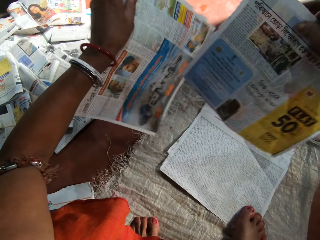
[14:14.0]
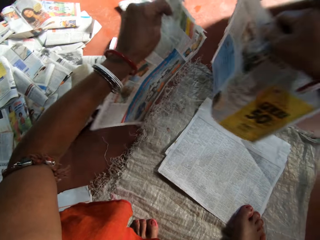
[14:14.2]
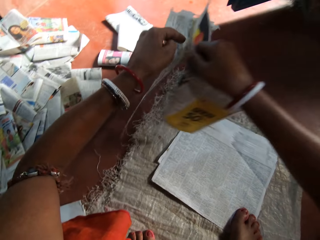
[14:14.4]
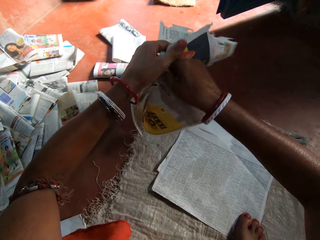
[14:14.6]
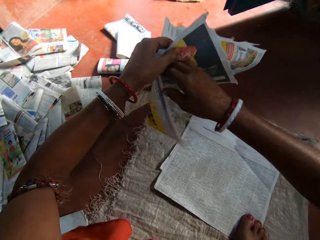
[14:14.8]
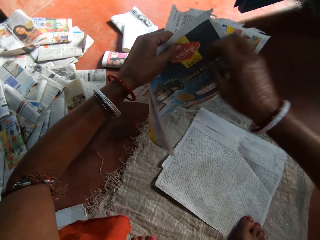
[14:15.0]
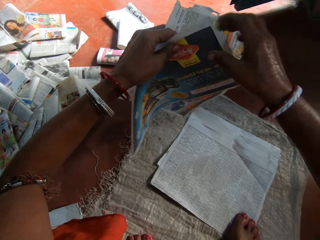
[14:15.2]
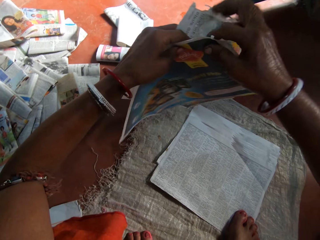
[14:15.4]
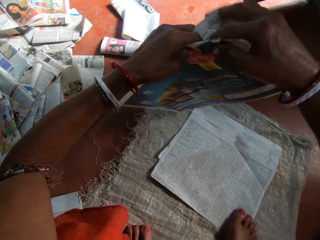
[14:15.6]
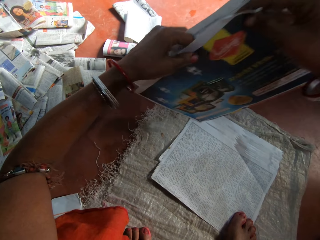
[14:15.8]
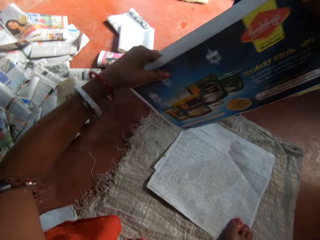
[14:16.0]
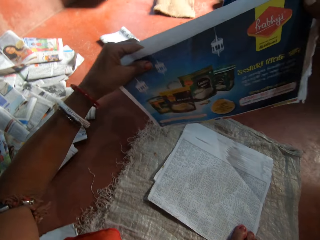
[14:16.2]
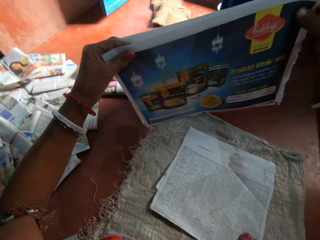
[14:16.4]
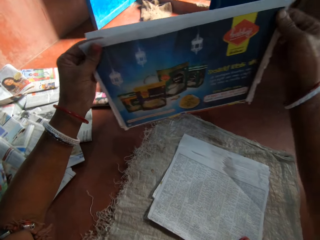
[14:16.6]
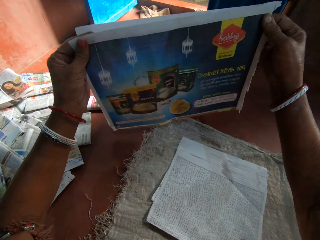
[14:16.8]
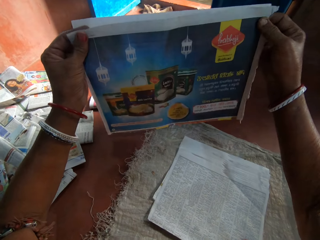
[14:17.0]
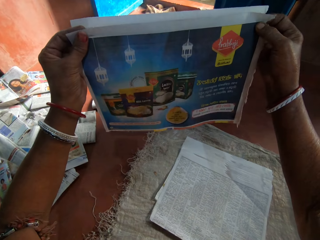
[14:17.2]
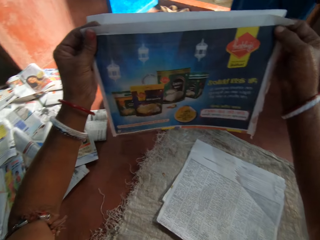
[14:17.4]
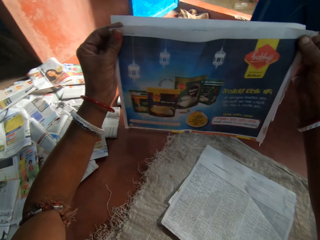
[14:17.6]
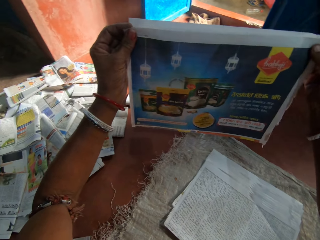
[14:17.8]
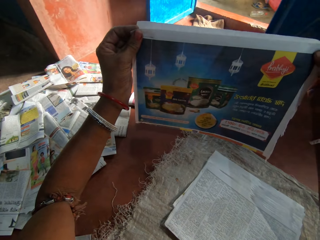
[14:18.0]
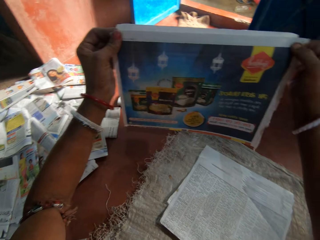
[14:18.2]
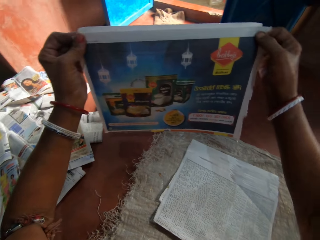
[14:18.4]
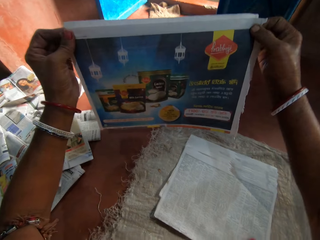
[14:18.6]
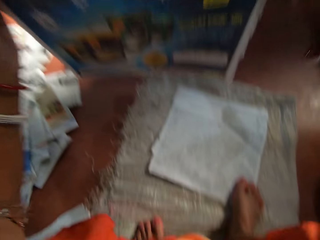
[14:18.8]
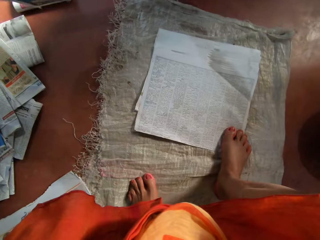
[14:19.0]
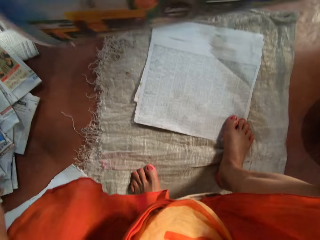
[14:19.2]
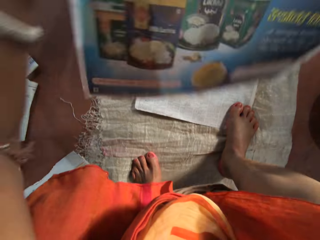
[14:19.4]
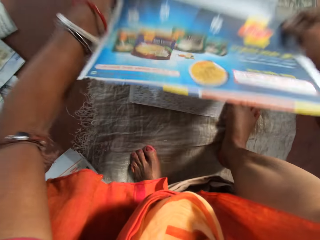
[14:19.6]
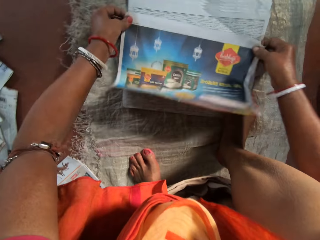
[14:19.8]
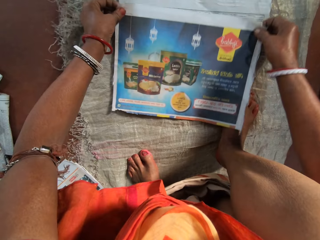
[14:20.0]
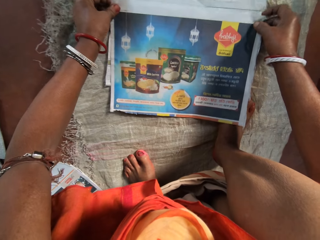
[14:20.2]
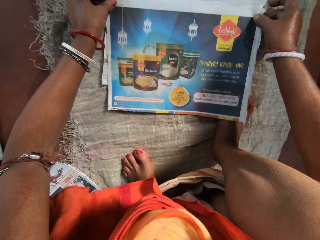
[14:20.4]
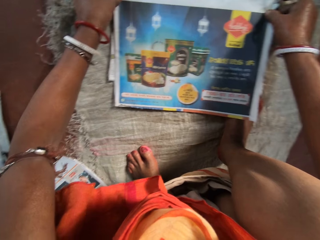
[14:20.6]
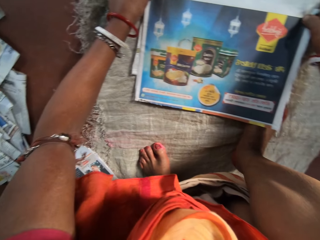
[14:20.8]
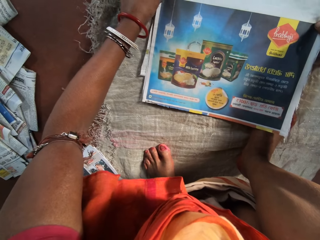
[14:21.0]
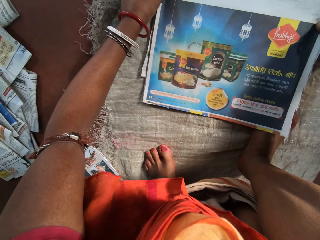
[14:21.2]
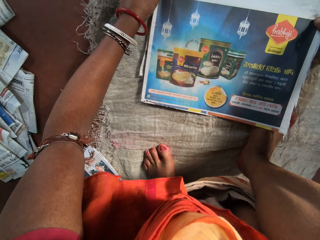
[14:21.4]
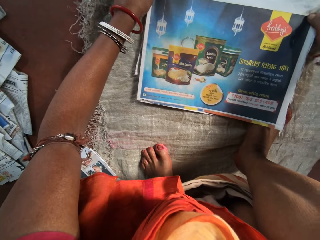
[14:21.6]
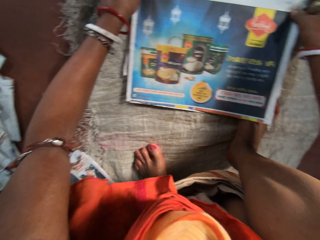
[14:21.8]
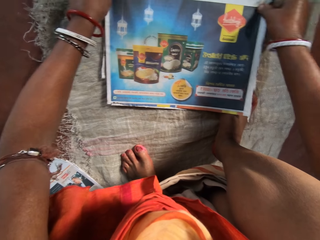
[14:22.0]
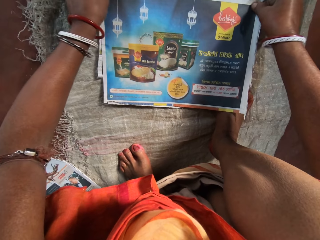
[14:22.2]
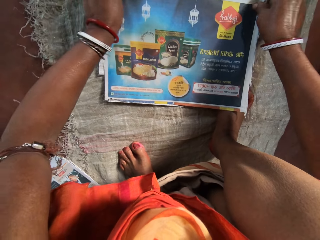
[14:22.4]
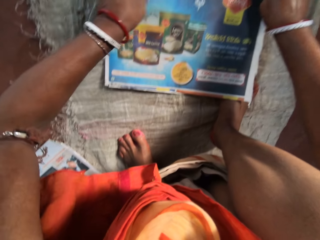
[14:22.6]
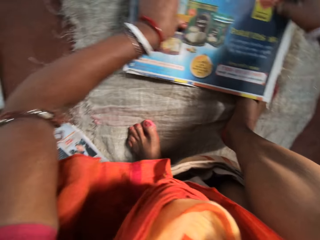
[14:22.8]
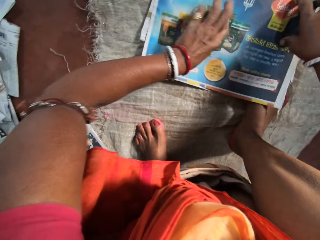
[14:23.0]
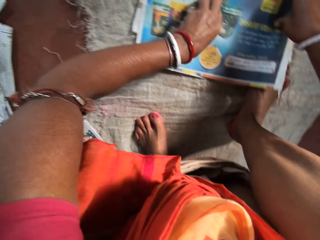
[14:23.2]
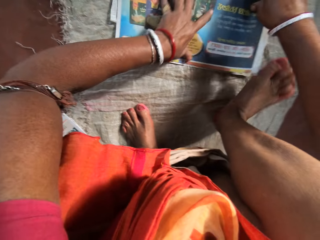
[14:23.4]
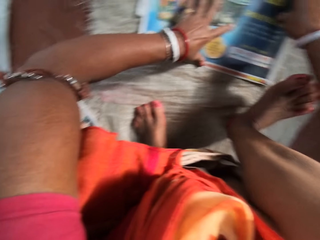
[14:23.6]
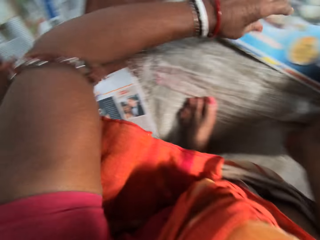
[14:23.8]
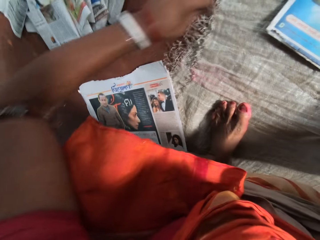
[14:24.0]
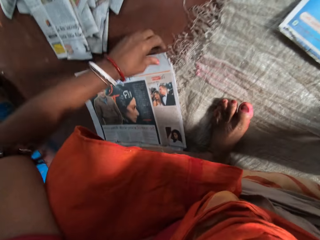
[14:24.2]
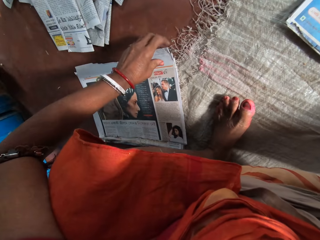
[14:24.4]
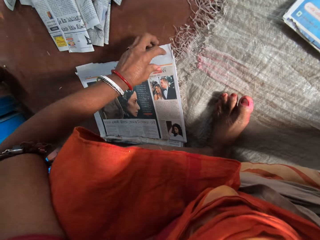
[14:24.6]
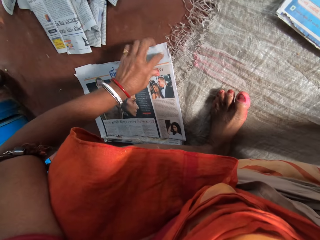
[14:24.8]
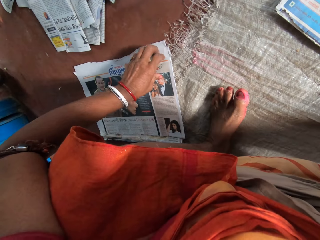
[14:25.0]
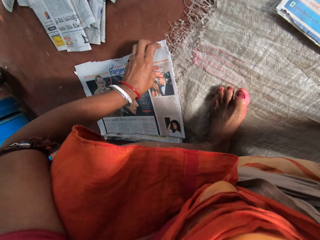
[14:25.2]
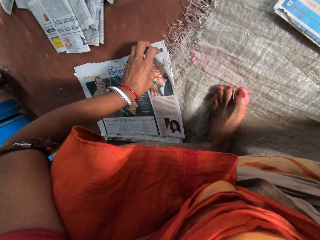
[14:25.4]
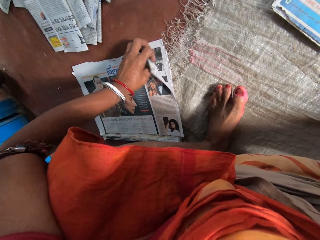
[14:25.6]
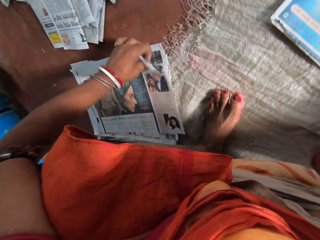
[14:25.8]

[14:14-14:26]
The camera wearer turns a newspaper. She places the newspapers together. She aligns the papers with both hands. She adjusts the newspaper on the others. She places the newspapers on the others. She arranges the papers on the floor with both hands. She moves her hands on the newspaper. She holds down the papers on the floor with her right leg. She picks up a paper on the floor with her left hand.

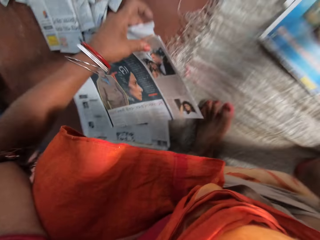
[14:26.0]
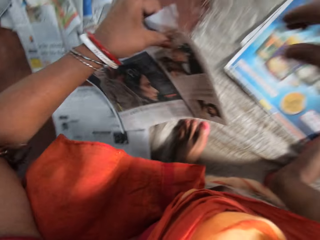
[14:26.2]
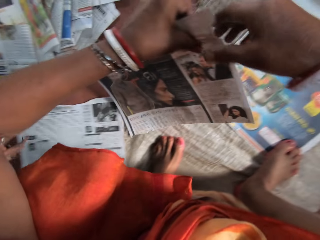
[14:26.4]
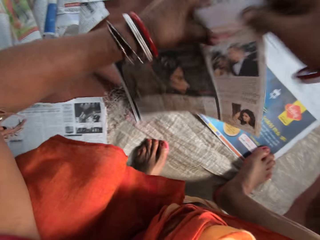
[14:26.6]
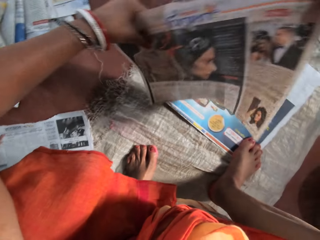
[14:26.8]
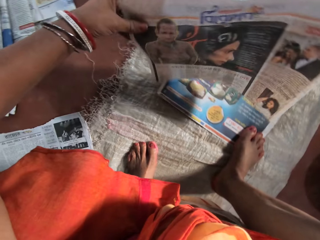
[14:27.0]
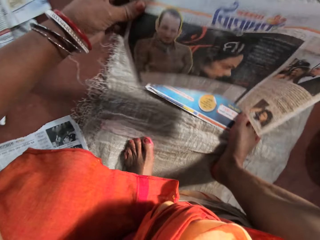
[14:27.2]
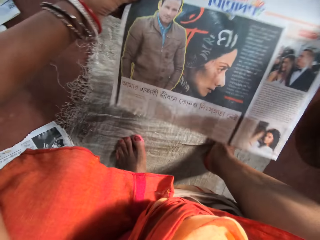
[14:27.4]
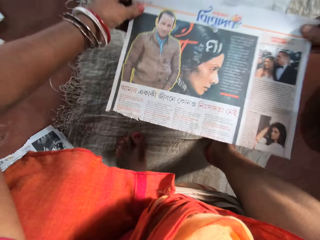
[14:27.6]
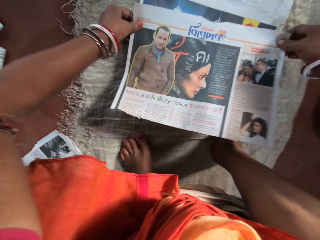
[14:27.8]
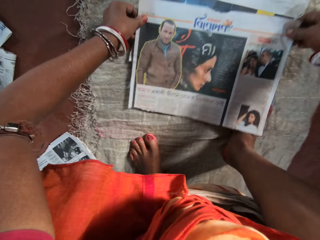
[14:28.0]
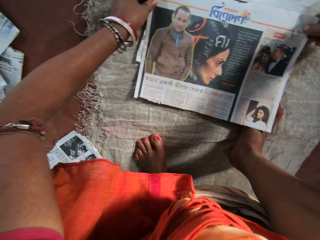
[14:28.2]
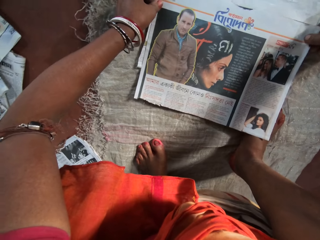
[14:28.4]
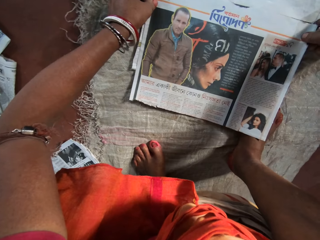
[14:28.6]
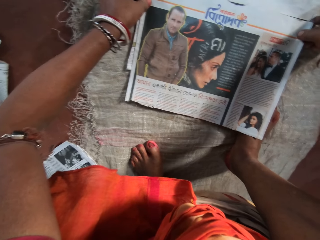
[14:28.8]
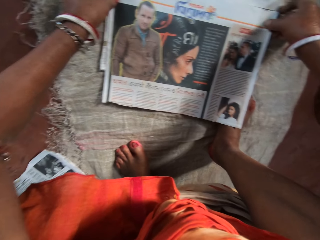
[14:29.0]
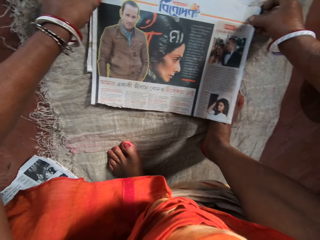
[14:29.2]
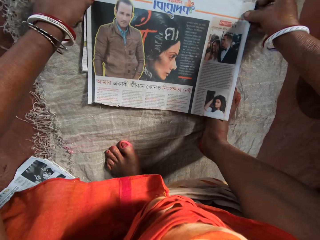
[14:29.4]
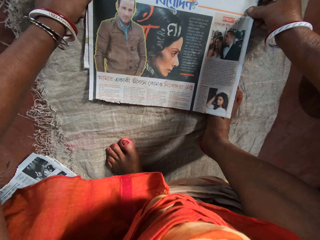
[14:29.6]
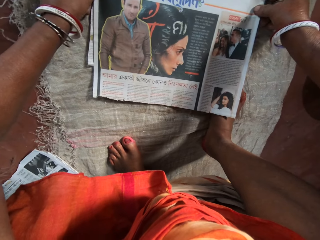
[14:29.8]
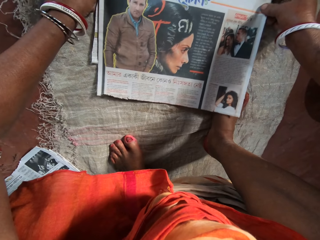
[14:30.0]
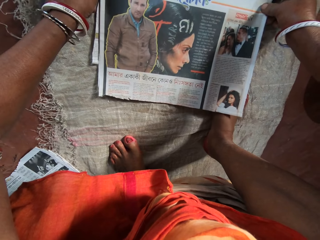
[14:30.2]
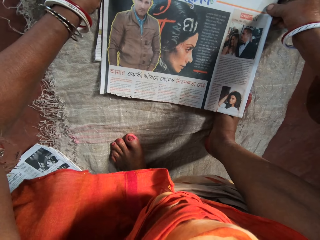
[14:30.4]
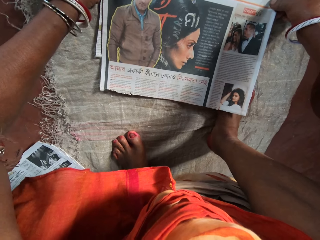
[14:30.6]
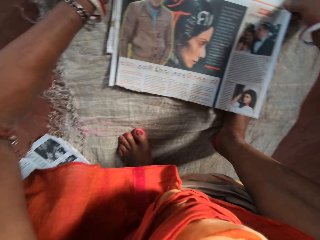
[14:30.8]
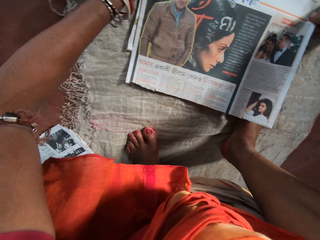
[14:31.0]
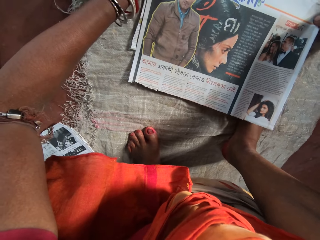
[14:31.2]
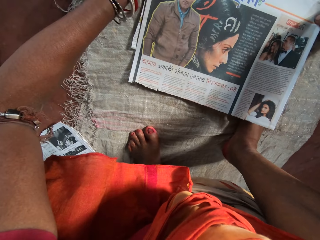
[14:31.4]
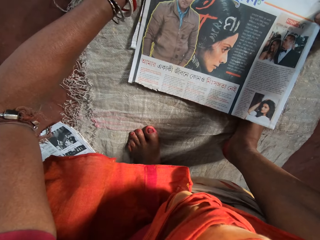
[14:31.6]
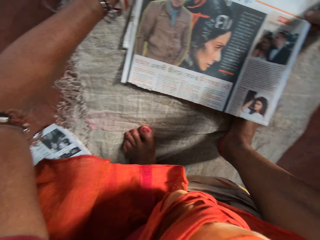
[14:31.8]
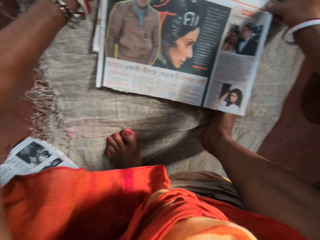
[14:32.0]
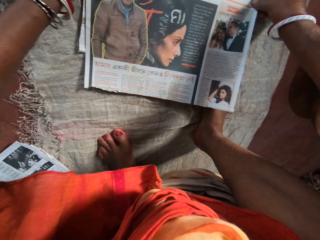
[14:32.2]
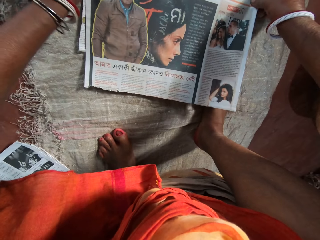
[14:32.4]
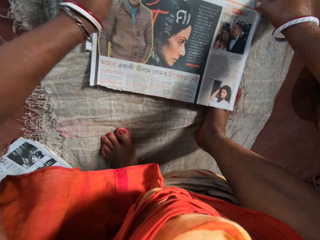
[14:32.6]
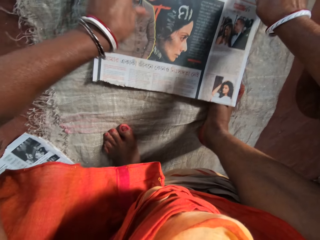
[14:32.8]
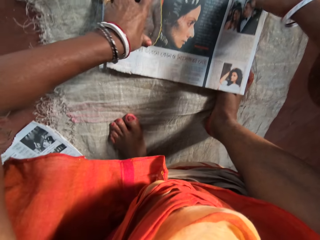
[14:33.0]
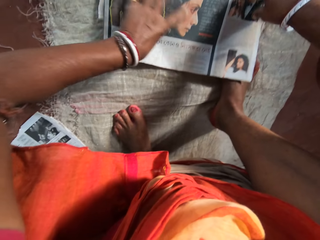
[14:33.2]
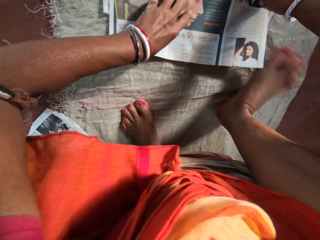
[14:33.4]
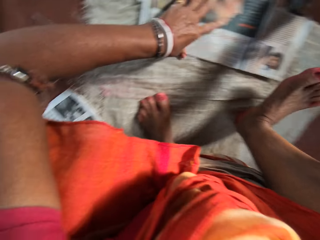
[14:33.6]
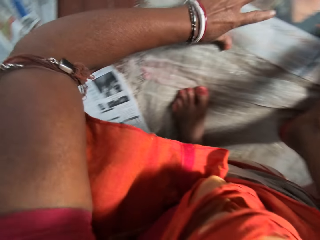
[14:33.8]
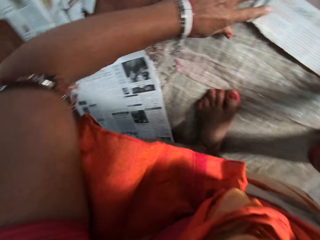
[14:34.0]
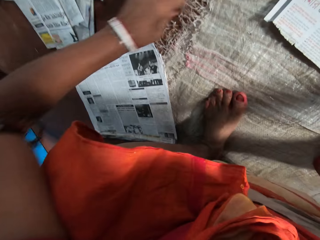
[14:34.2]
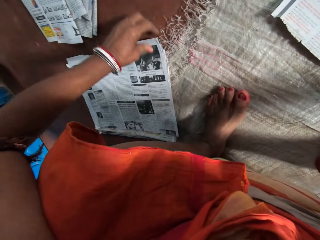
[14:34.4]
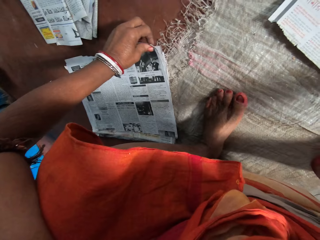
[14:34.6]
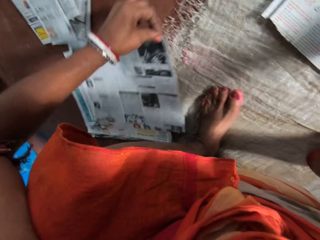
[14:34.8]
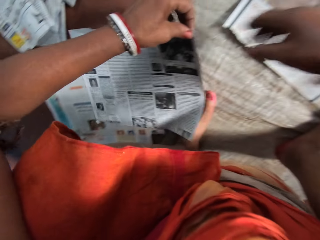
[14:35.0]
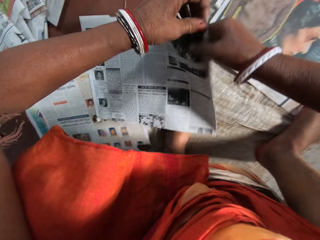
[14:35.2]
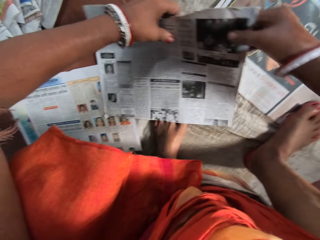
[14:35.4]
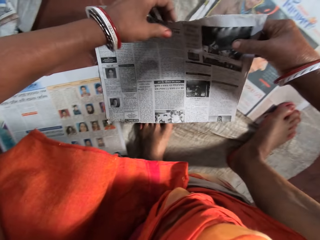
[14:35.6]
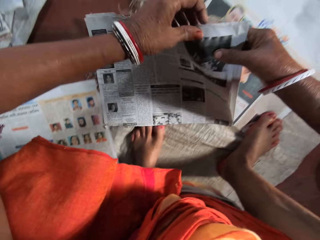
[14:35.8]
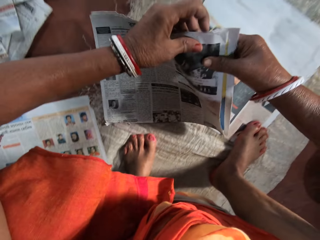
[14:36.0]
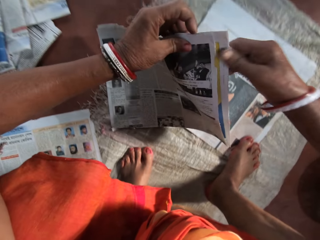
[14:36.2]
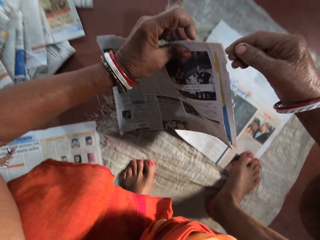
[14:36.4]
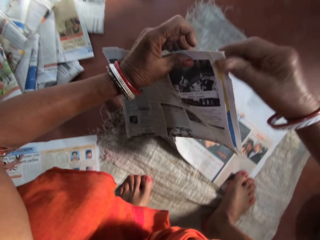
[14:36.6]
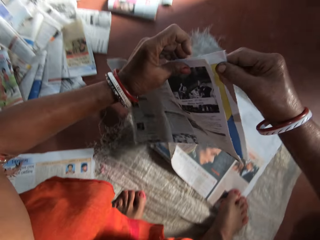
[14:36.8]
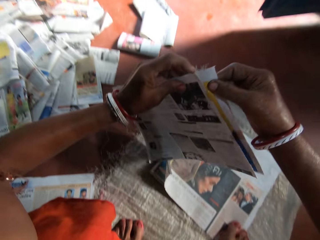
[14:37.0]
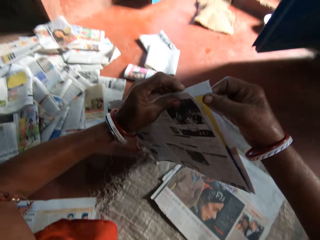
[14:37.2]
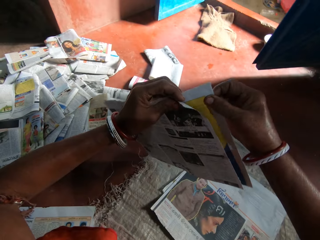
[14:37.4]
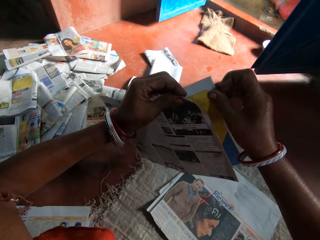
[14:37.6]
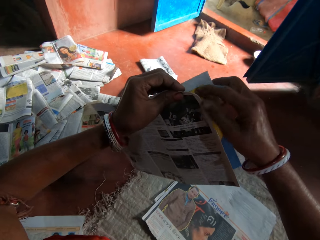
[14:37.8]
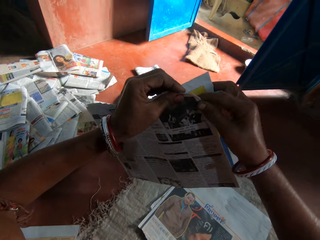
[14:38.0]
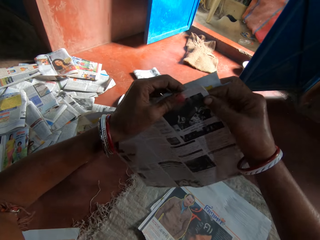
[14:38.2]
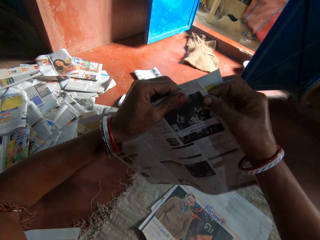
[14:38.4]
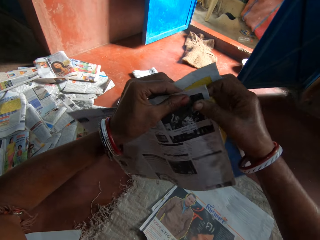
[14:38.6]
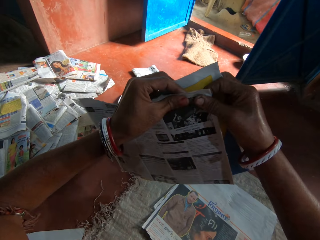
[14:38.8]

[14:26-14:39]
The camera wearer picks up a newspaper from the others. She holds the newspaper with her right hand. She drops the paper on the floor with both hands. She moves her hands on the newspaper. She holds down the papers on the floor with her right leg. She picks up the papers on the floor with her left hand. She aligns the papers with both hands. She separates the newspapers.
